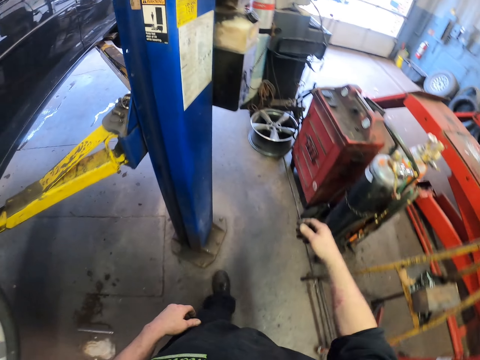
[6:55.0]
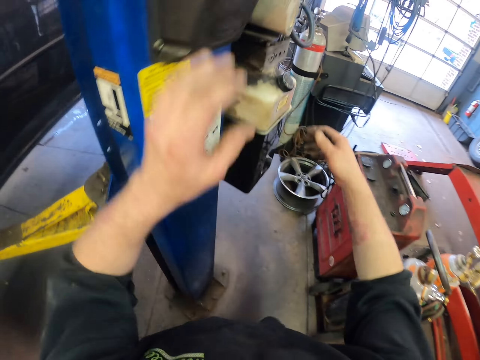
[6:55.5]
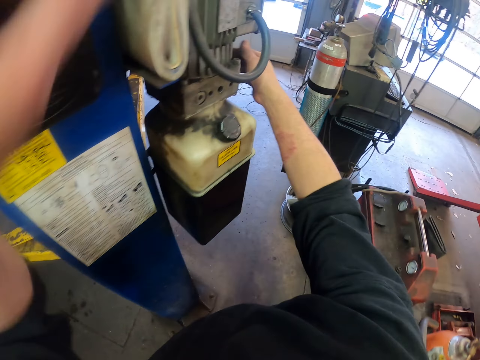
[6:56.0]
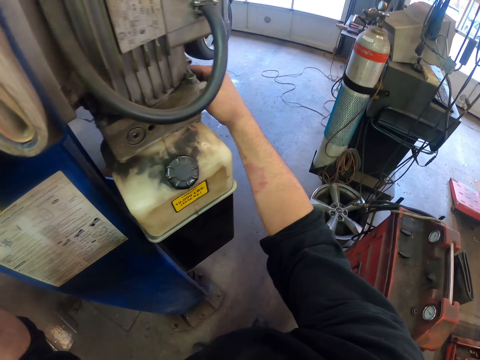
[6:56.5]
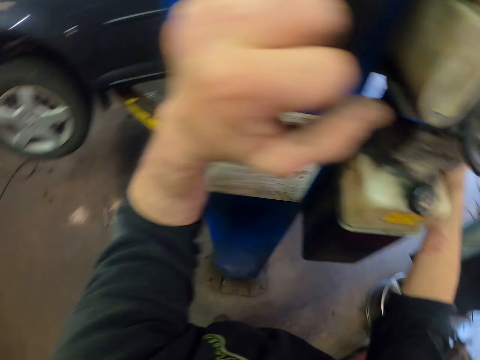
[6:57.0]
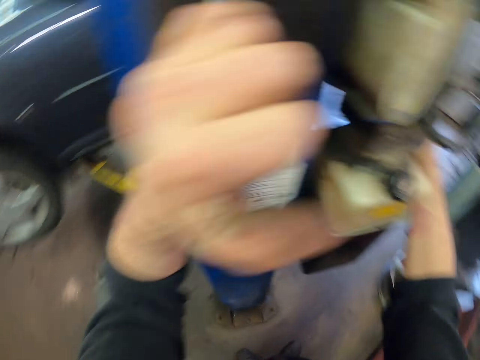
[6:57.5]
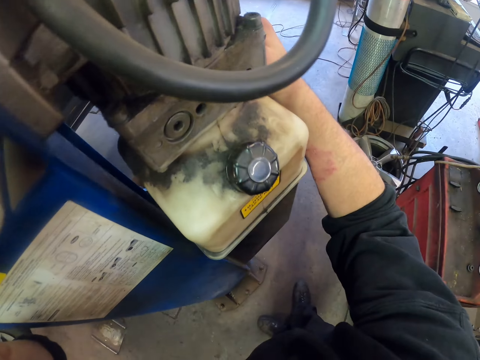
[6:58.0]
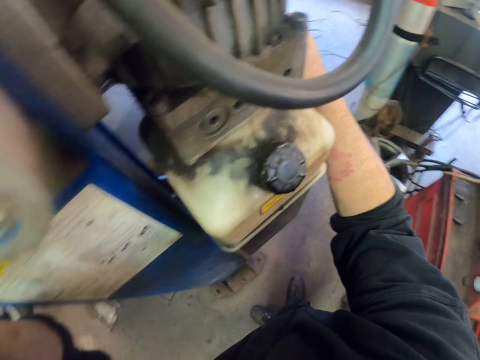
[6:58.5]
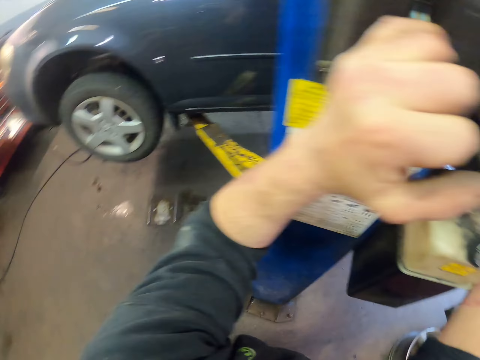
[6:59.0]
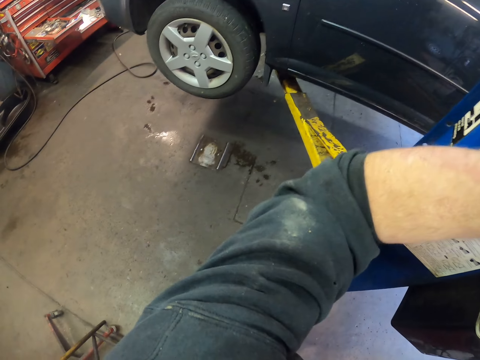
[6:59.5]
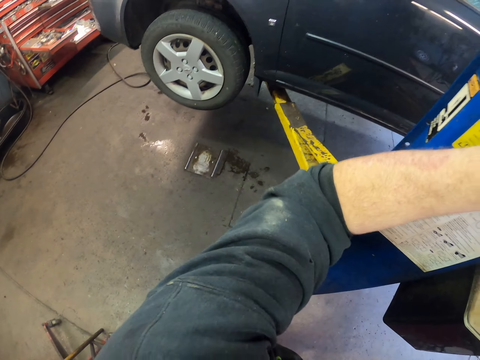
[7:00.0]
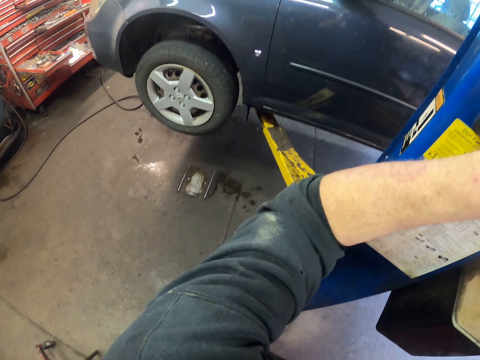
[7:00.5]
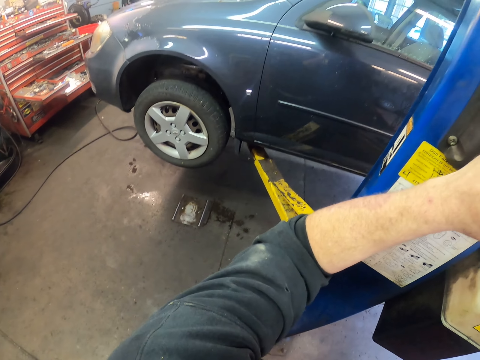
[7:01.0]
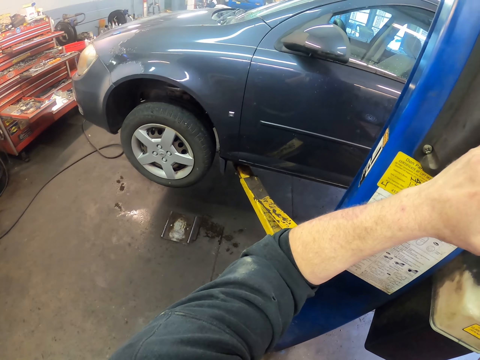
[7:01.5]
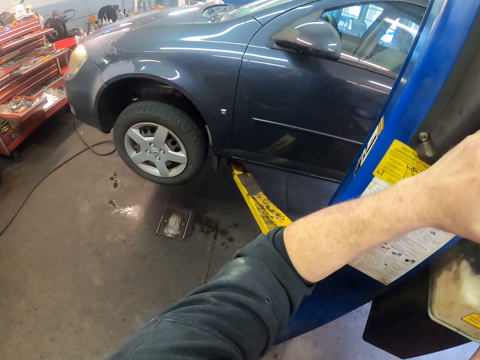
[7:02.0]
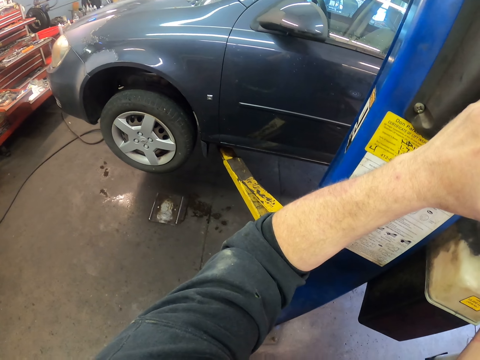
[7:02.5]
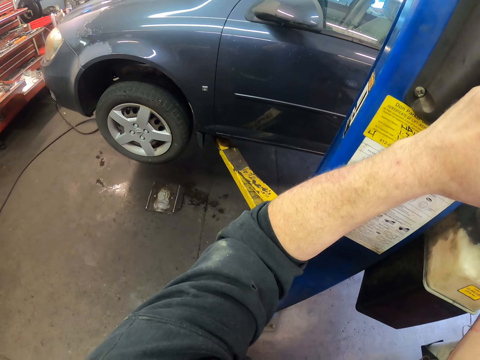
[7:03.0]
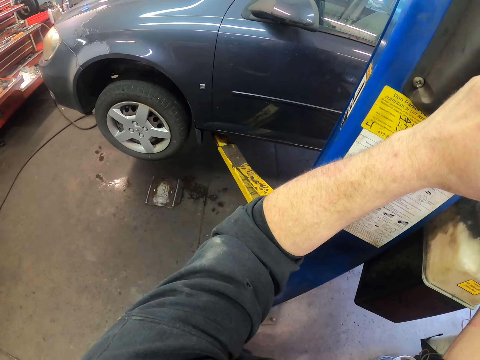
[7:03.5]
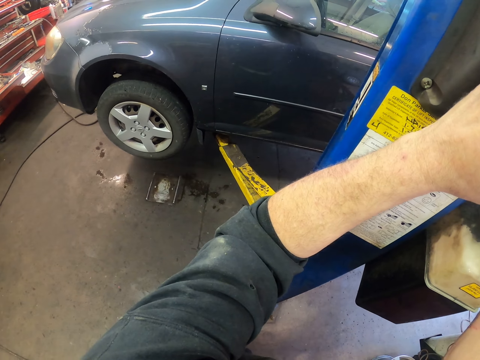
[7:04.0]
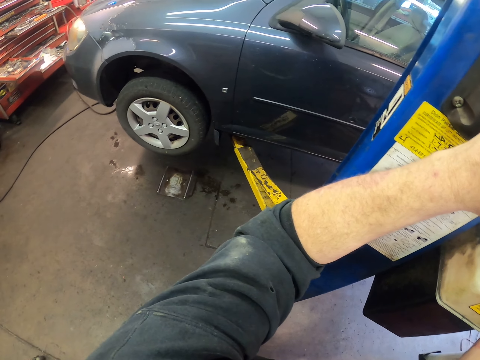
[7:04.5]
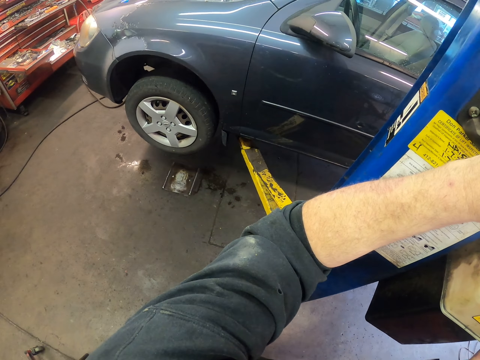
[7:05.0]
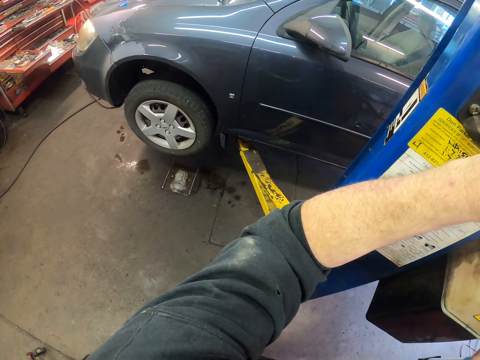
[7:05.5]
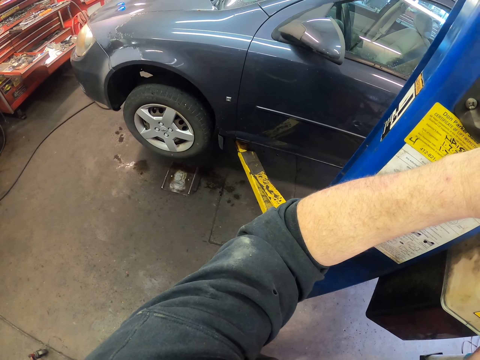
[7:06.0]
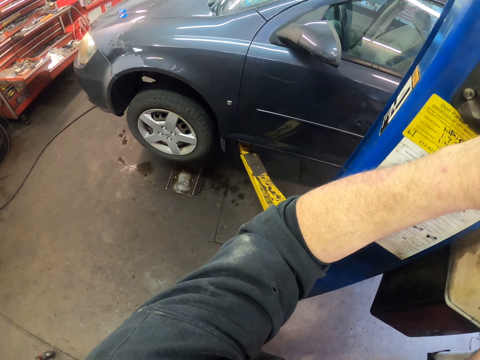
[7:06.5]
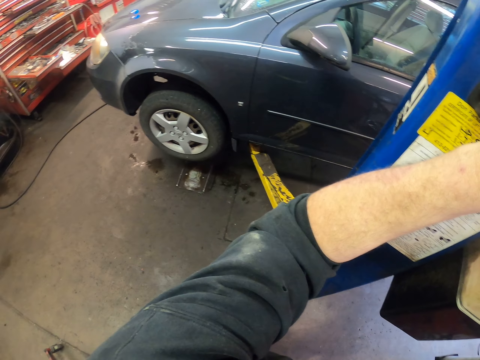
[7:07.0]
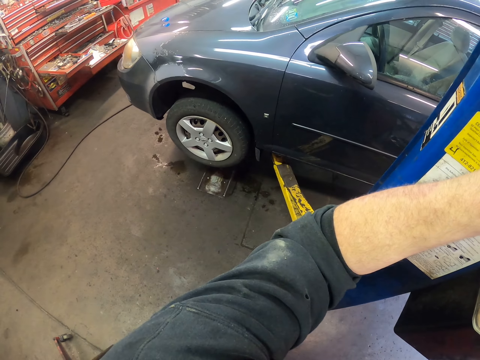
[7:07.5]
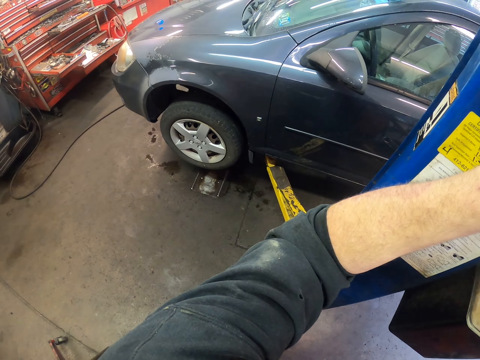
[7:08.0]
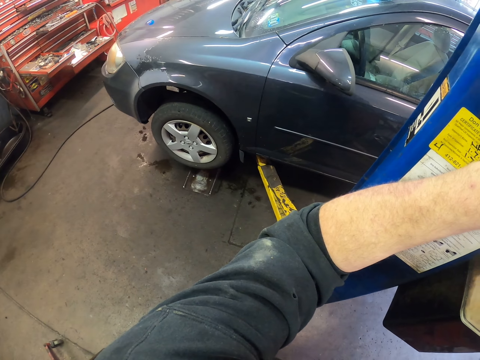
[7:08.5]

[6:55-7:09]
The camera wearer lowers the car using the hydraulic car lift. They hold the automotive assembler machine. They adjust the automotive assembler machine.

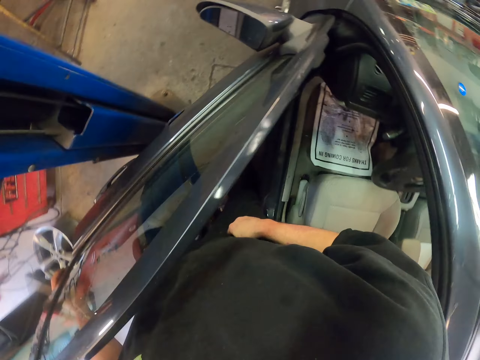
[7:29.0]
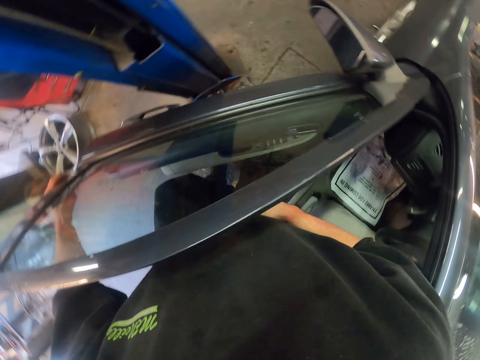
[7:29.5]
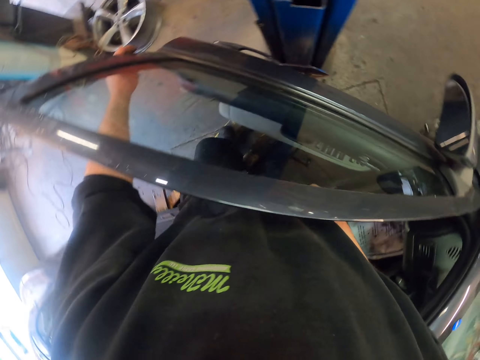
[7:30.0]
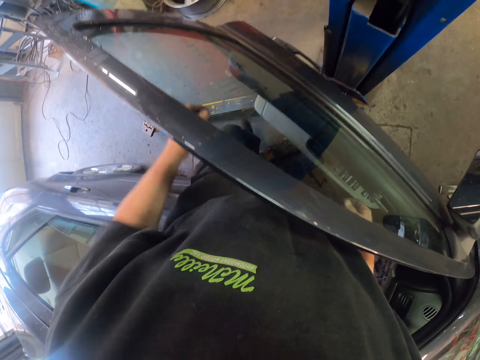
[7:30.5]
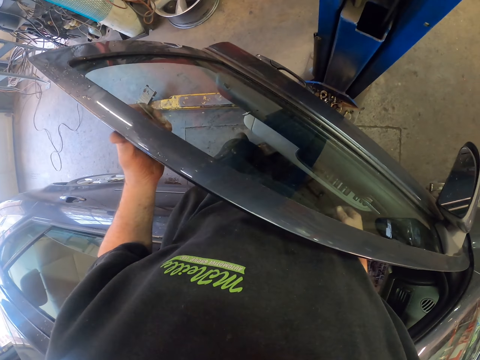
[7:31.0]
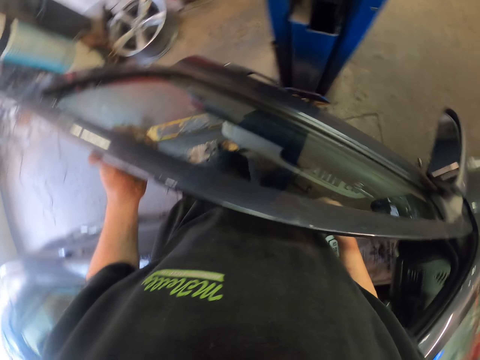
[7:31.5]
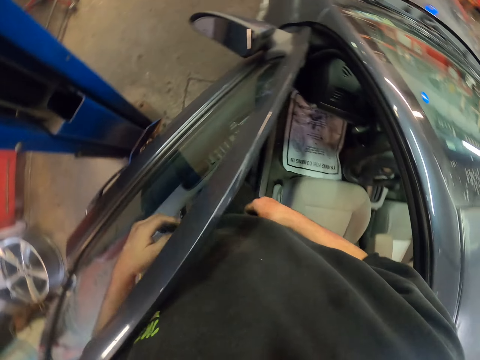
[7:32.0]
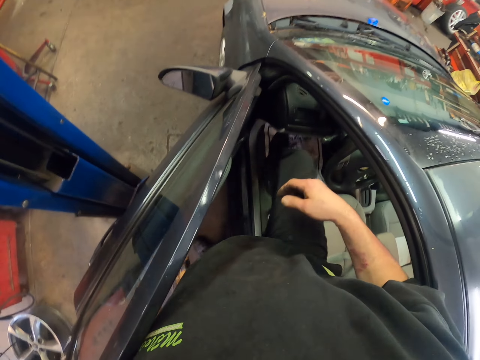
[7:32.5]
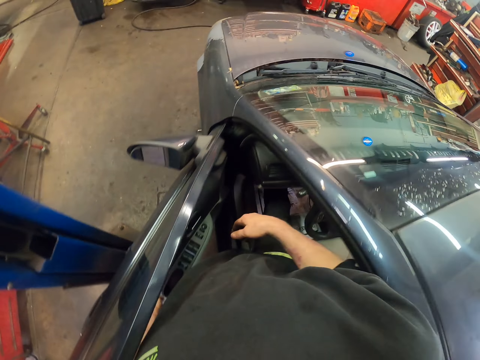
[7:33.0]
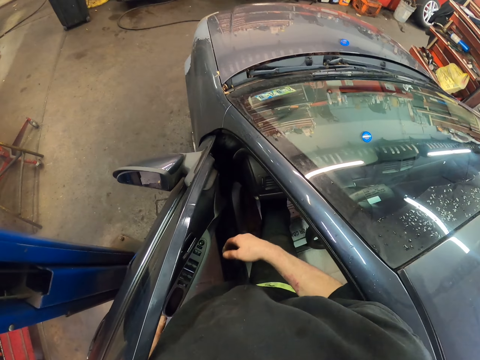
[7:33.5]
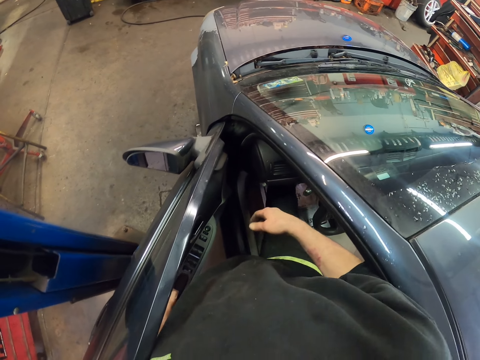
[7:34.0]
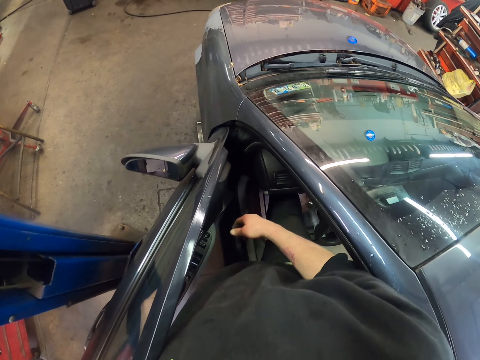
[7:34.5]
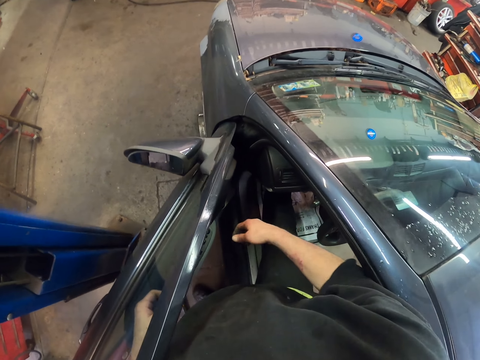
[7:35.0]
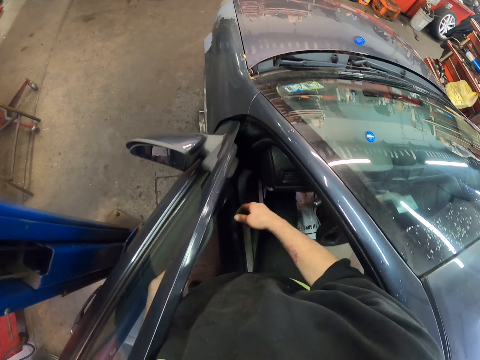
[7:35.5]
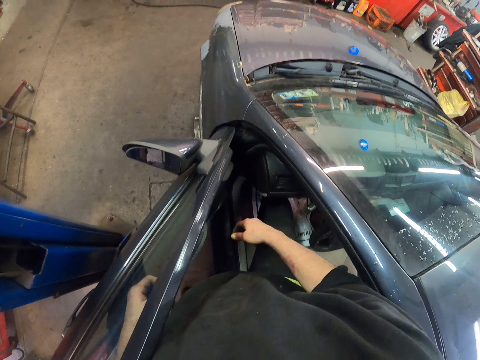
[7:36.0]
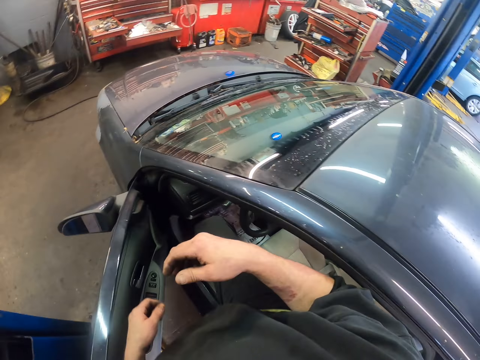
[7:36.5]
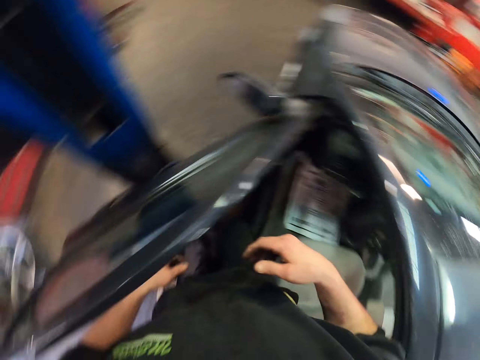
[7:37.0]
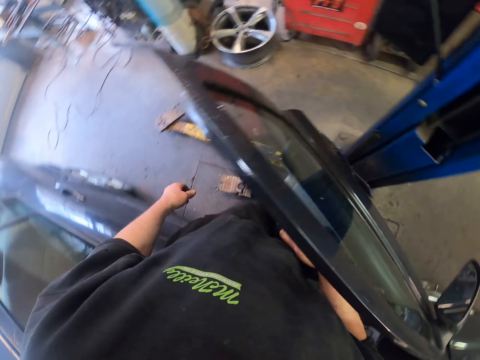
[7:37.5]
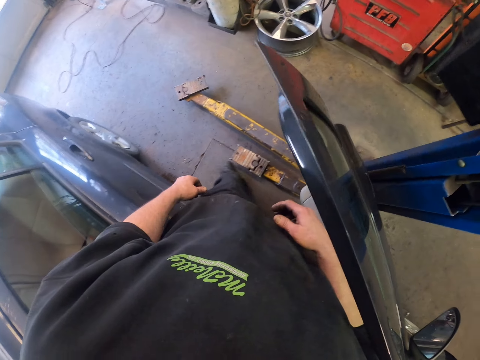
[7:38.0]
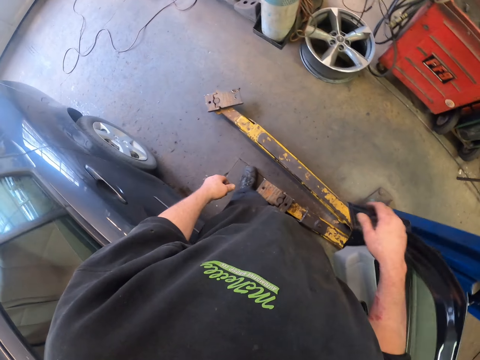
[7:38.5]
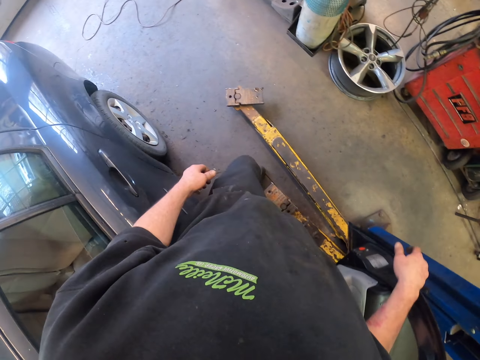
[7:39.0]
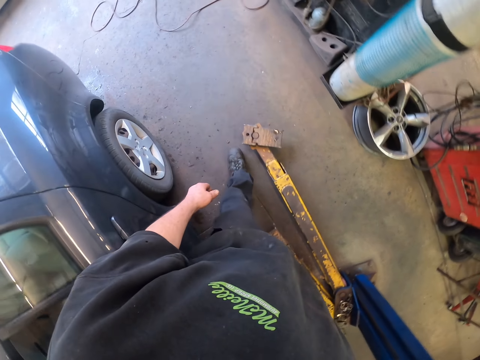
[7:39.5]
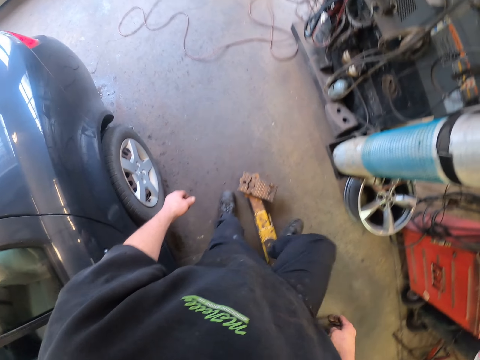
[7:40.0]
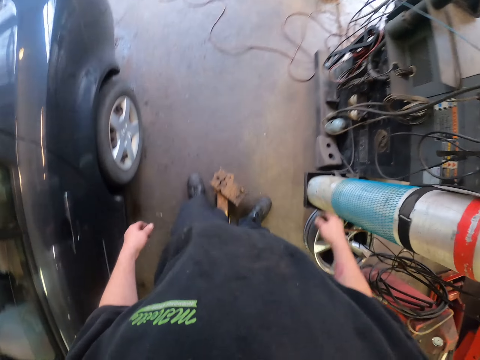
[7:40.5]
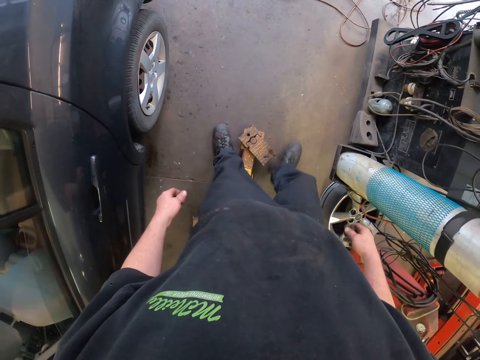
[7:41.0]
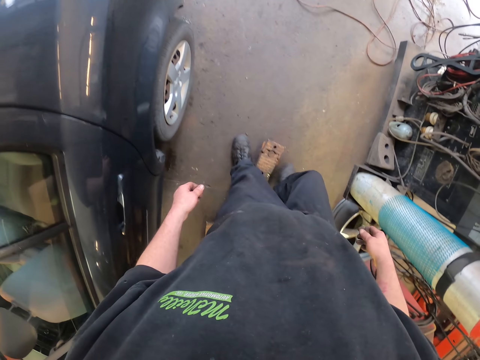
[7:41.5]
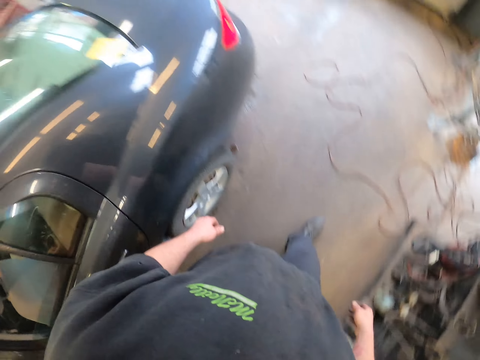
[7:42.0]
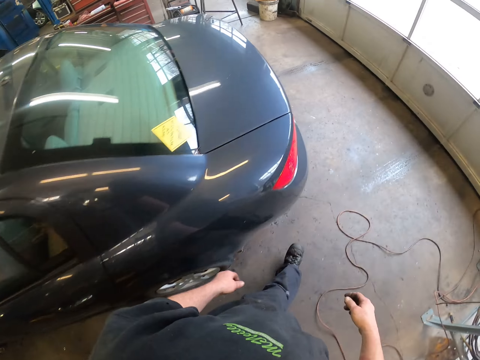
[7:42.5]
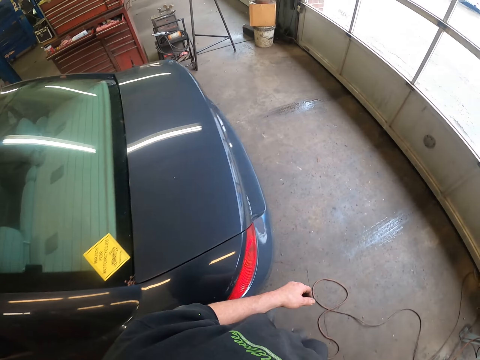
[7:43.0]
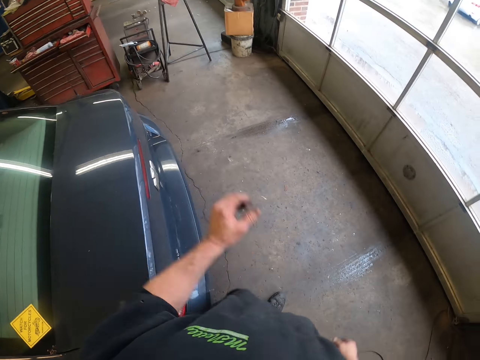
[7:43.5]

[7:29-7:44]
The camera wearer pushes the hydraulic car lift with his leg. He puts the right foot in the car, presses something with his leg, walks out of the car and closes the door. He walks in the workshop.
